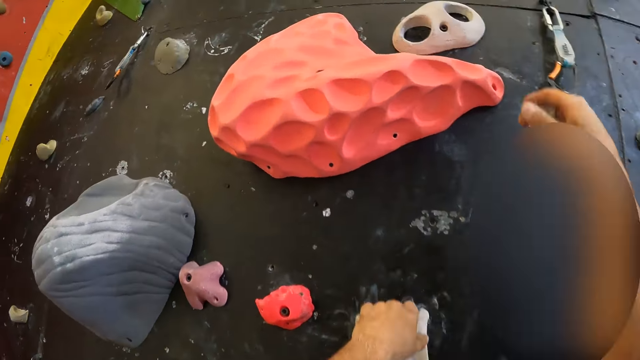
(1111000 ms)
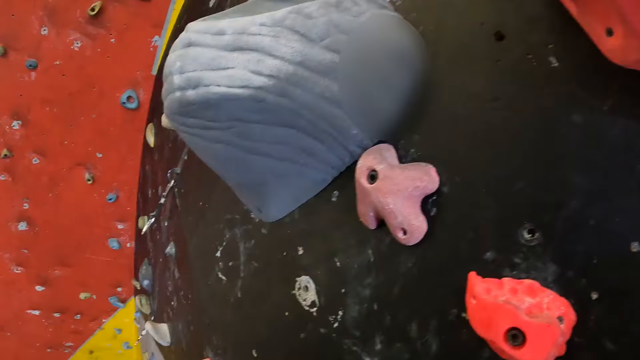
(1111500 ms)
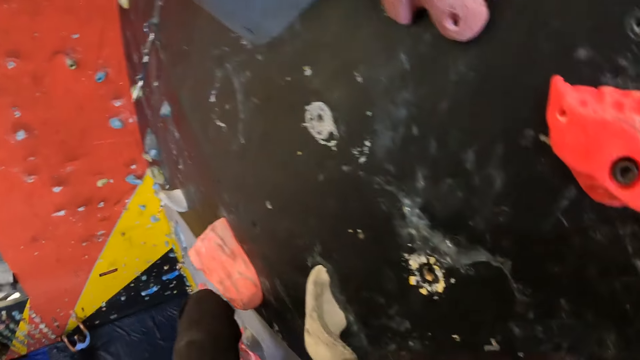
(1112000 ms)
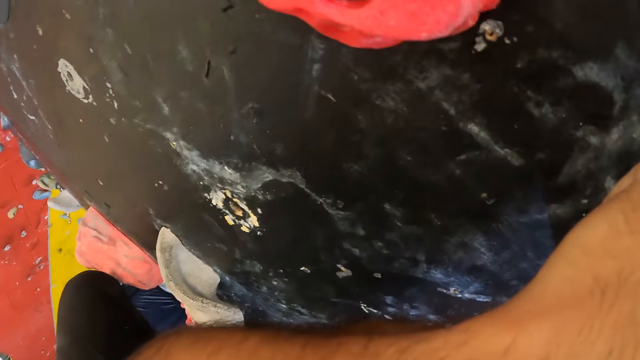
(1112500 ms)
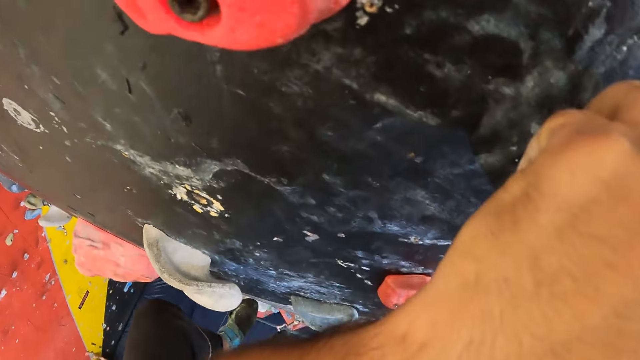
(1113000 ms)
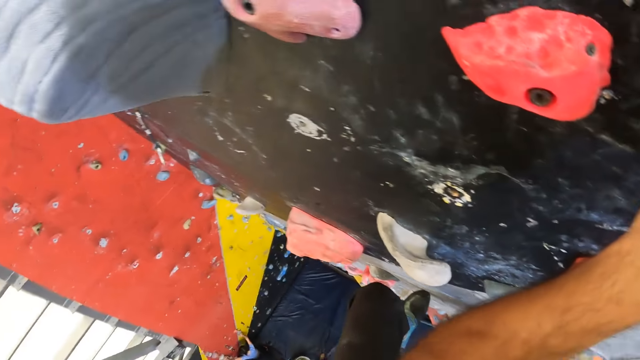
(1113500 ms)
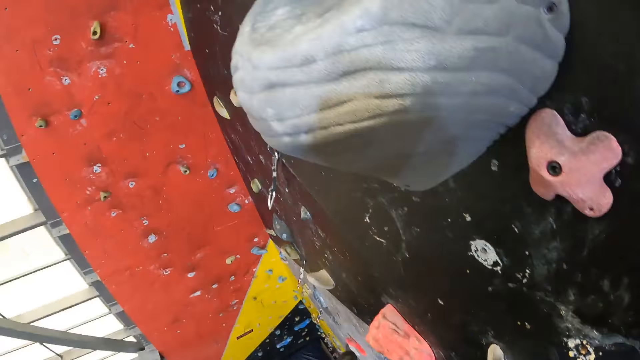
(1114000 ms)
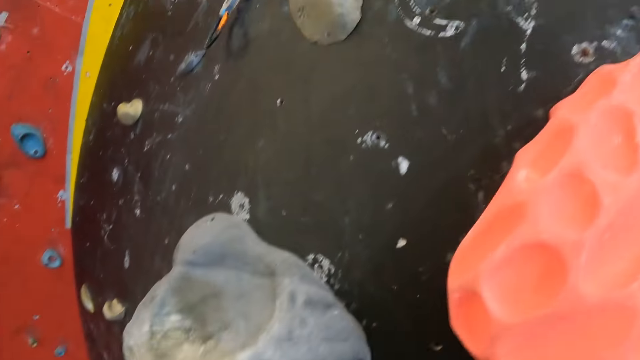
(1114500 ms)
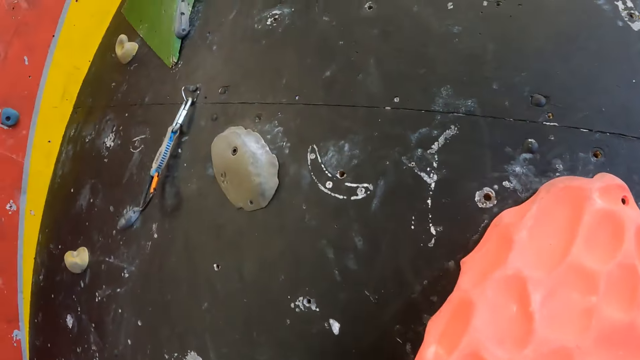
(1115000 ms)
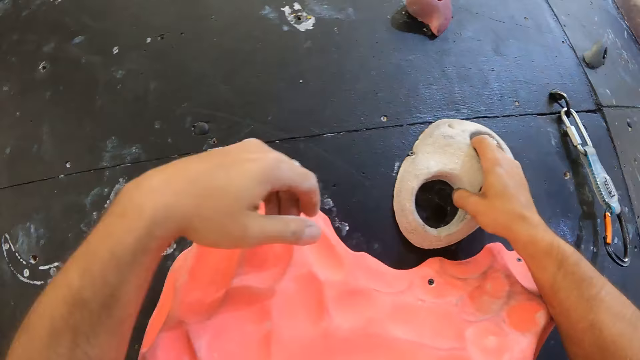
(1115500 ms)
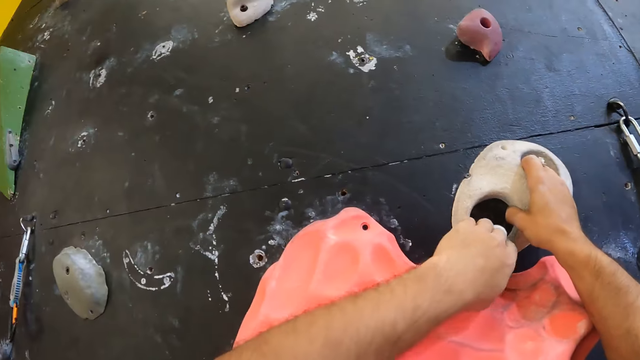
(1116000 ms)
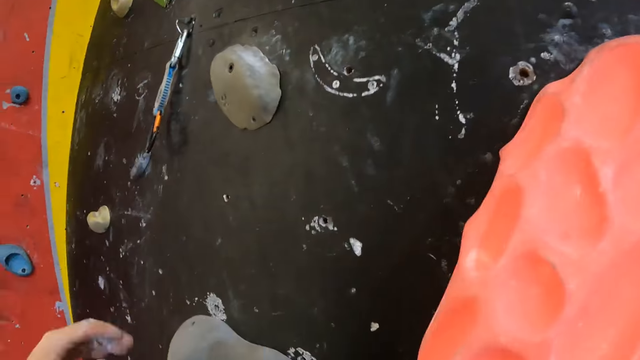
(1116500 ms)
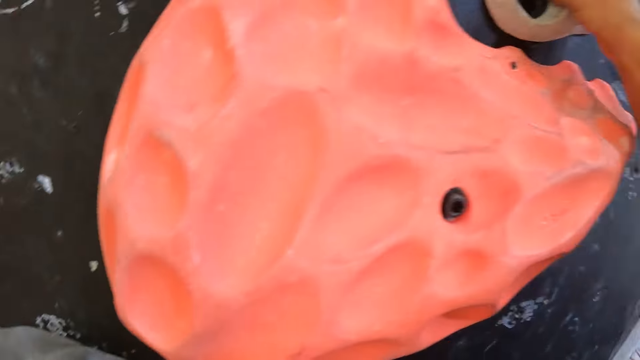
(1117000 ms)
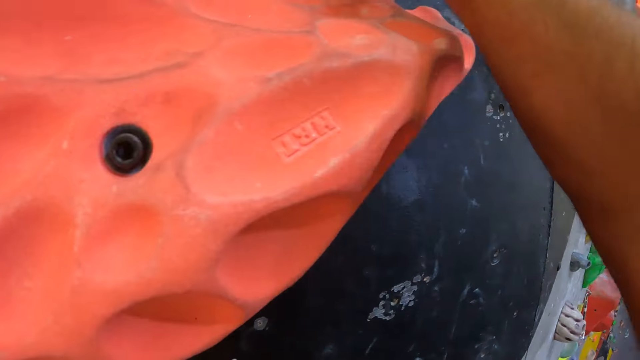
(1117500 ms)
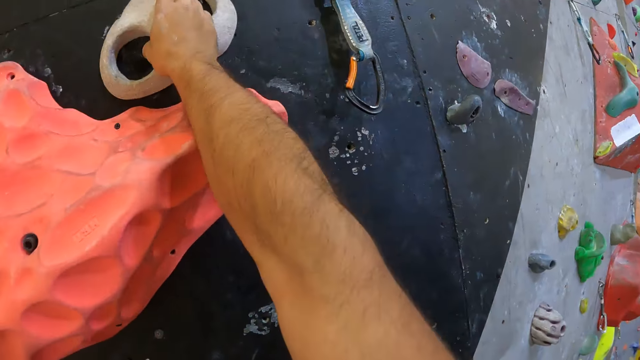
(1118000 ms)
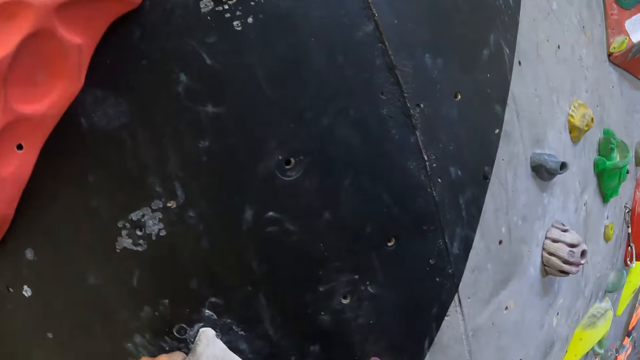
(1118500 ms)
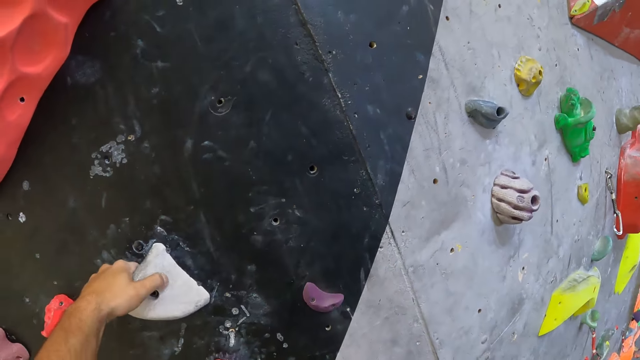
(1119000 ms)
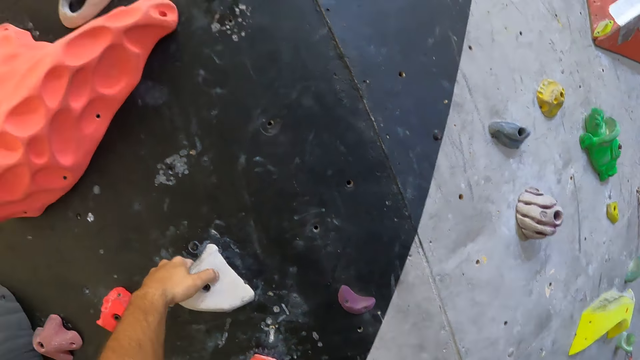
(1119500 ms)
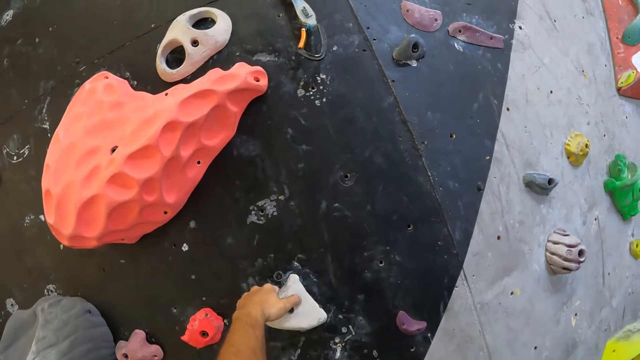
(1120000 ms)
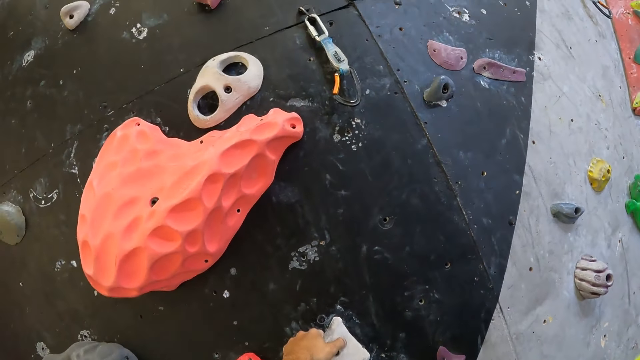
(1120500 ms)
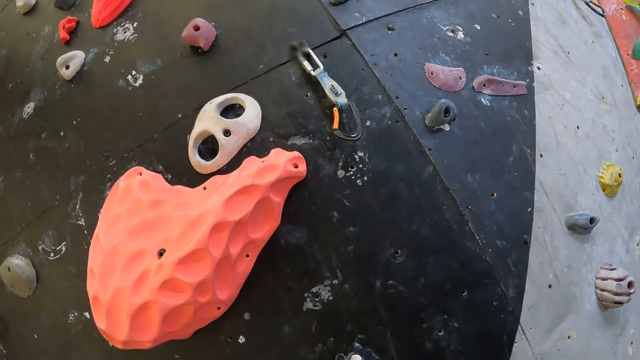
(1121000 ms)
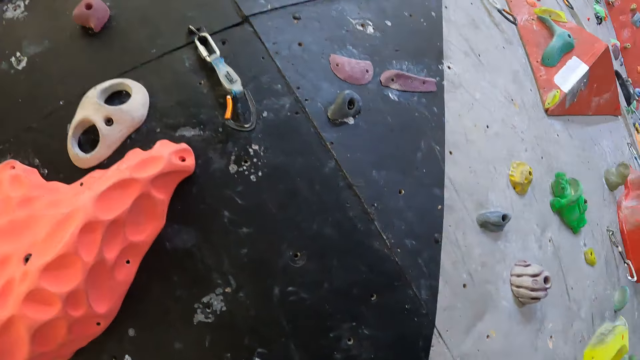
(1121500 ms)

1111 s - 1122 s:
The camera wearer holds a rock. They climb a climbing wall. They look around.

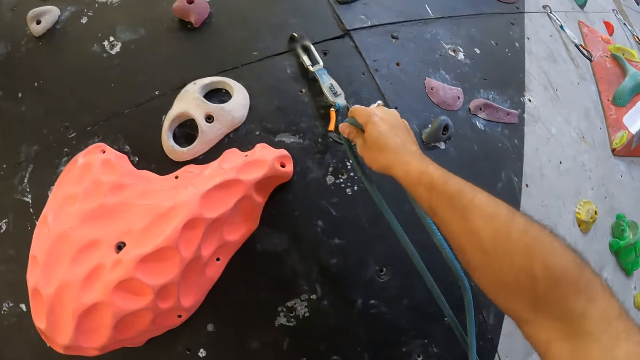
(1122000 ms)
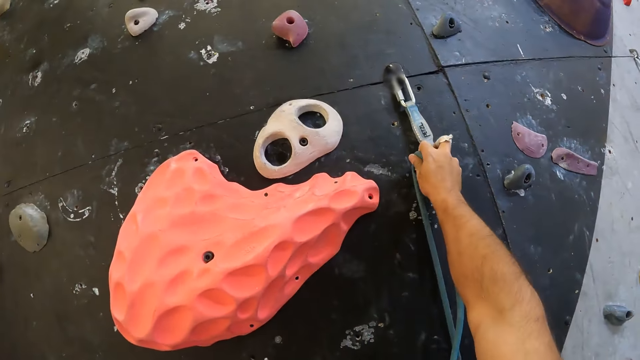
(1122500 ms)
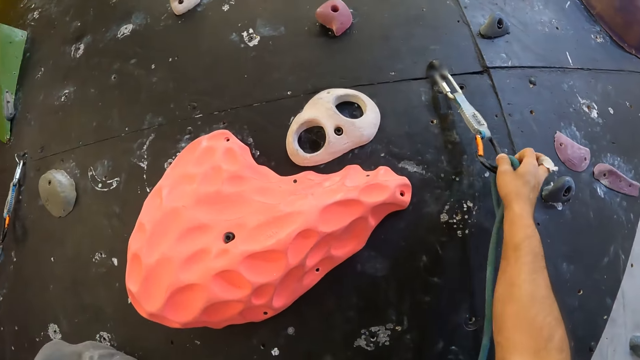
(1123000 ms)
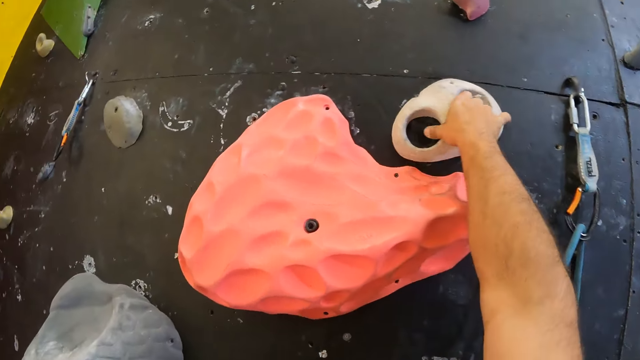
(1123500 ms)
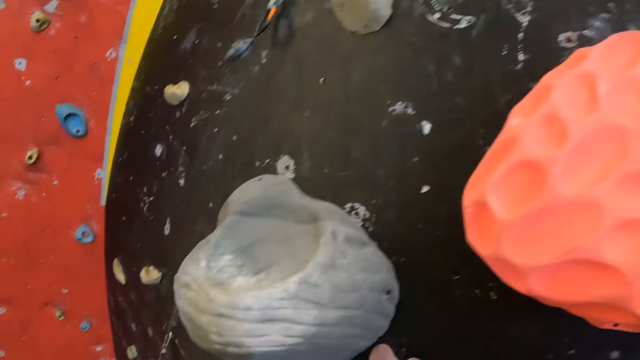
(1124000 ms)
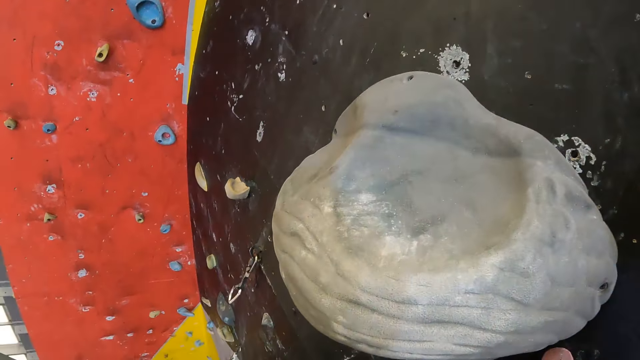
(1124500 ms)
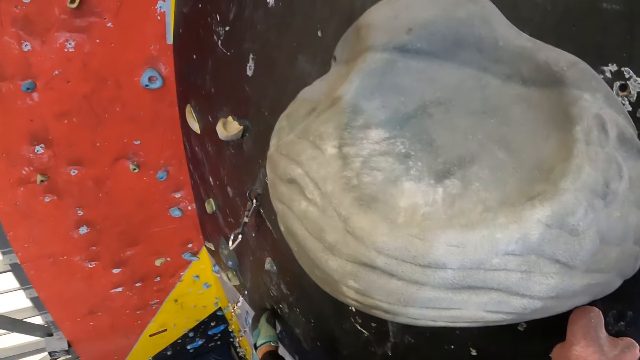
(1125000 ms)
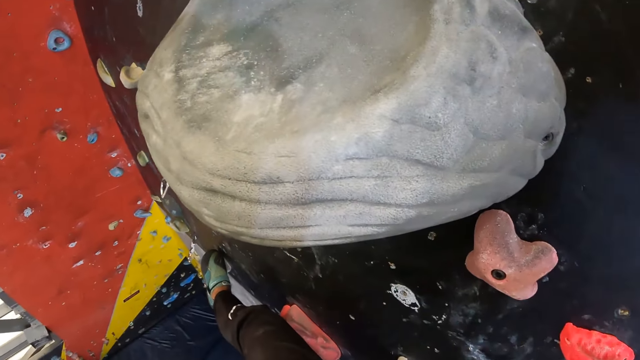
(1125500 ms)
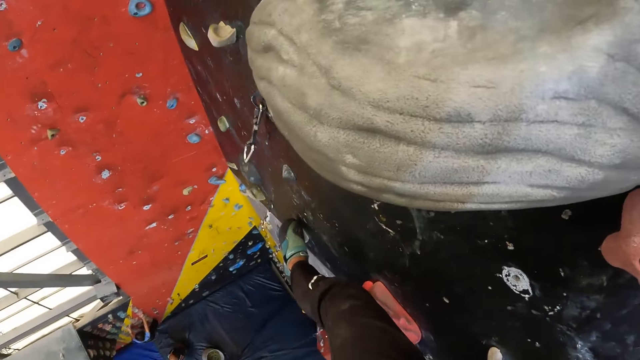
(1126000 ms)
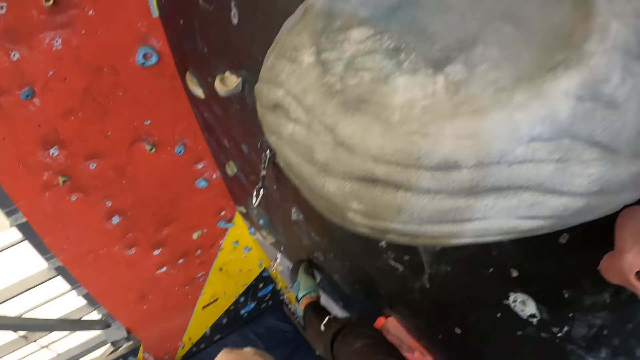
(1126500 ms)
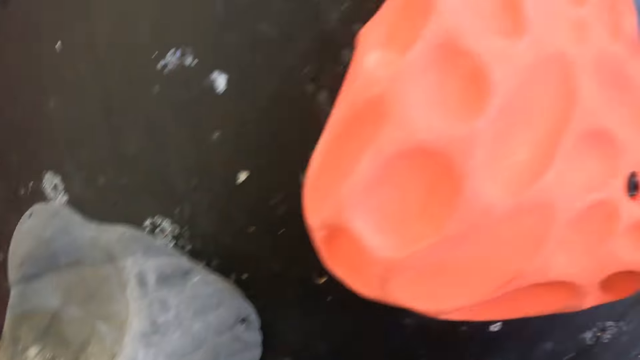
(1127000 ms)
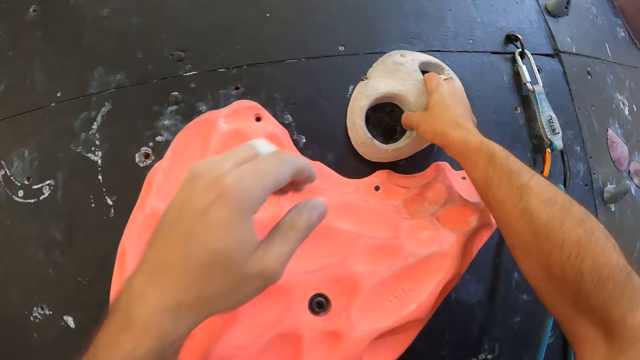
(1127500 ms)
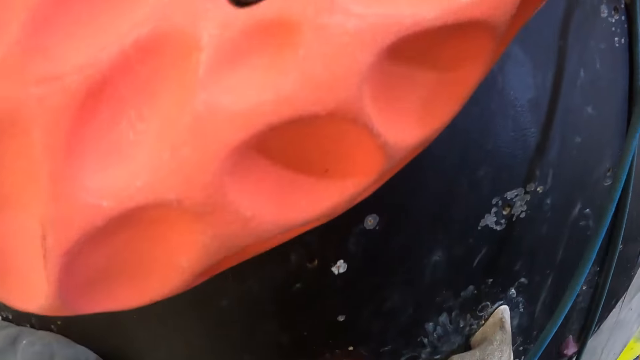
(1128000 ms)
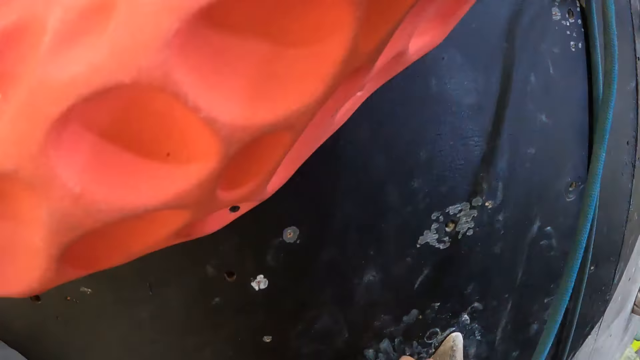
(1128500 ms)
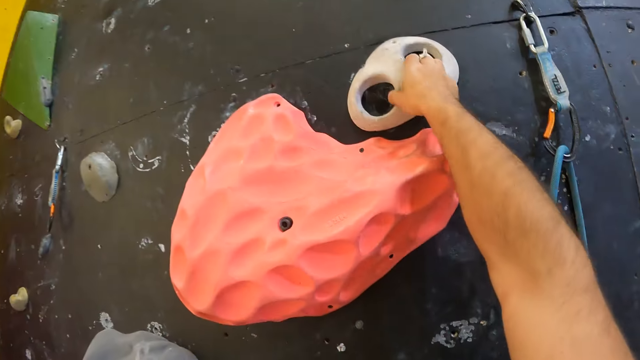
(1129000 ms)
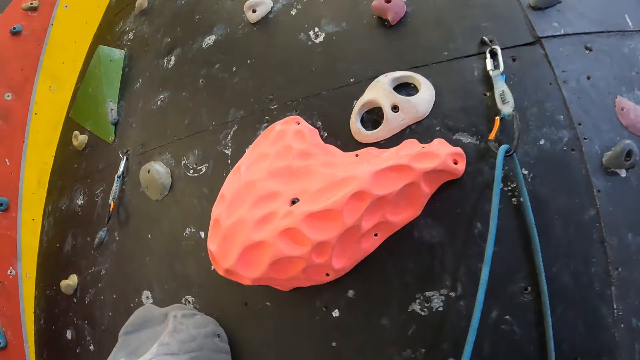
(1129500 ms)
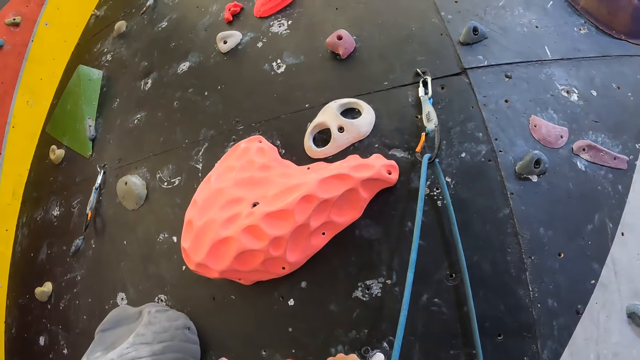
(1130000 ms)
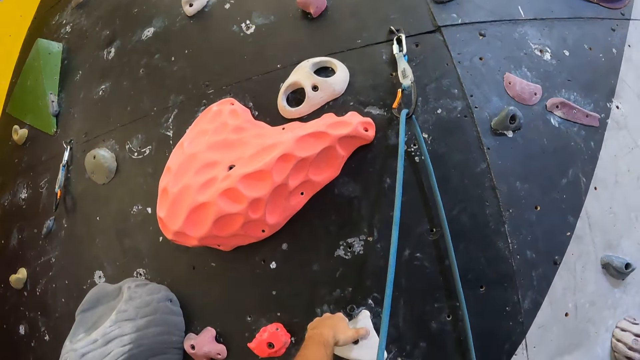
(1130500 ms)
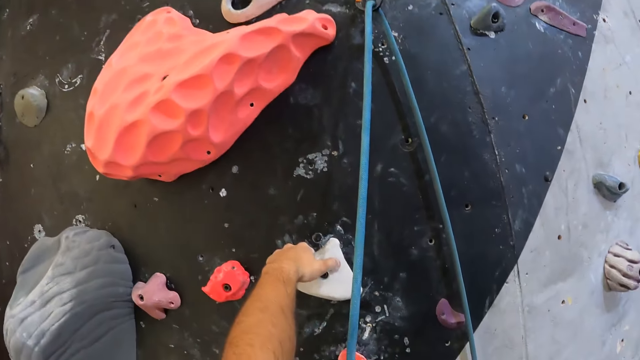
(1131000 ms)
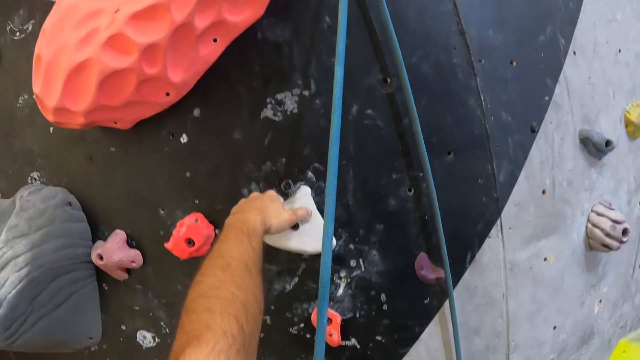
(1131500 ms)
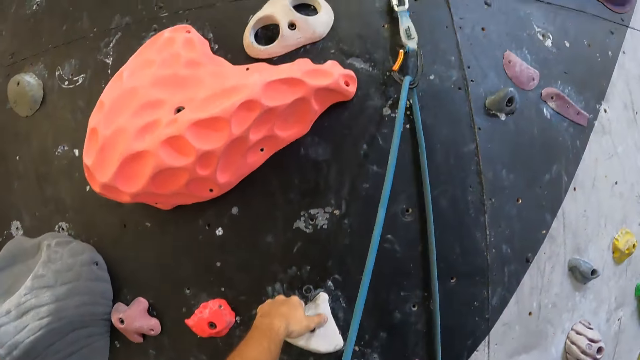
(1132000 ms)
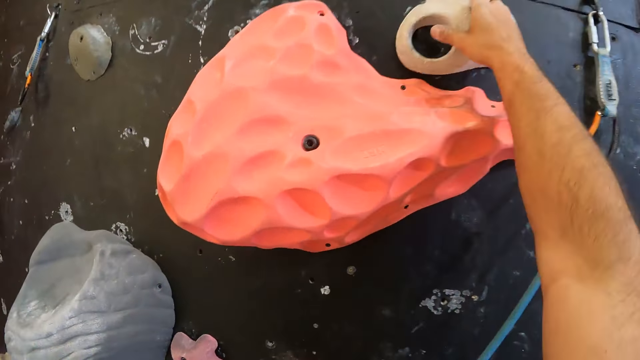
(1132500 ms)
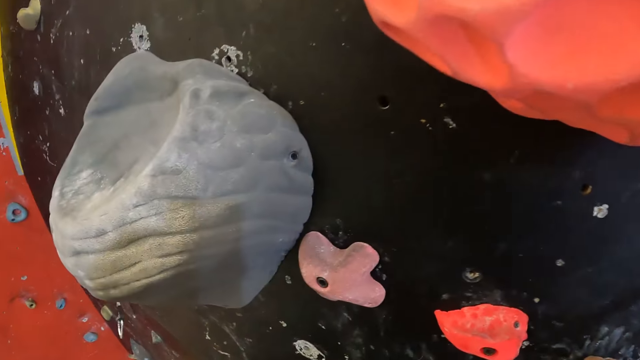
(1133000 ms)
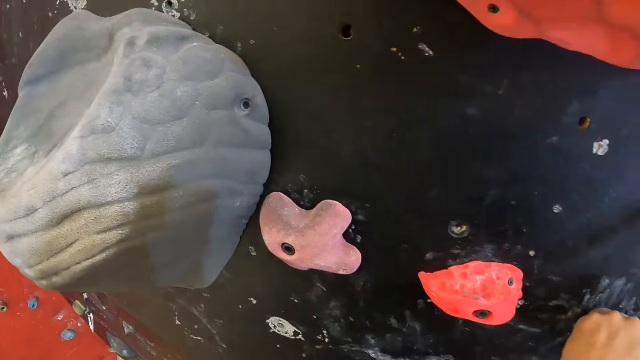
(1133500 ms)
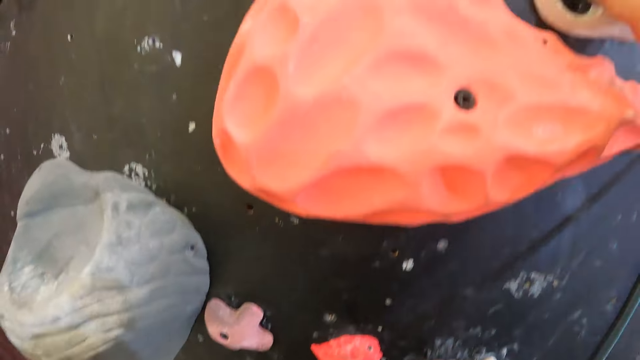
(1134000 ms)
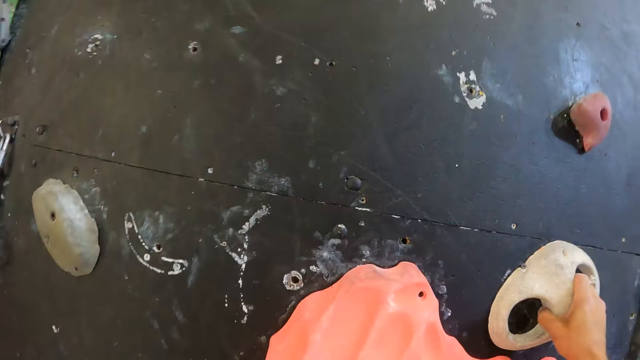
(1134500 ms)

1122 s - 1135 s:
The camera wearer puts a rope in a hook. They fix the strap. They hold a rock. They climb up the wall. They look around. They hold the rock. They climb a climbing wall.
